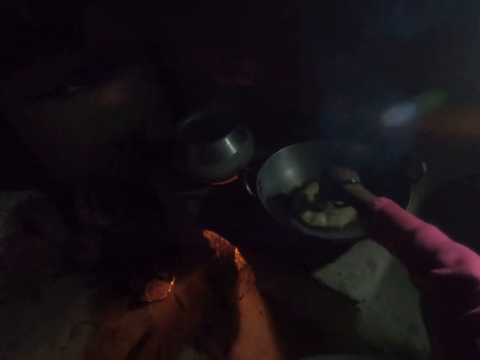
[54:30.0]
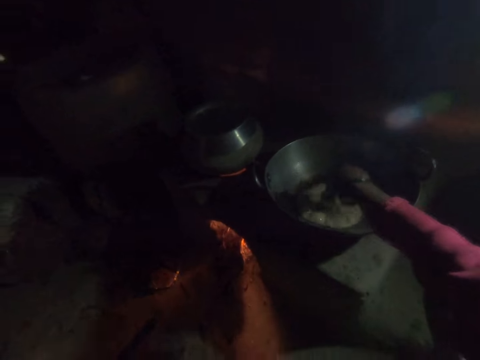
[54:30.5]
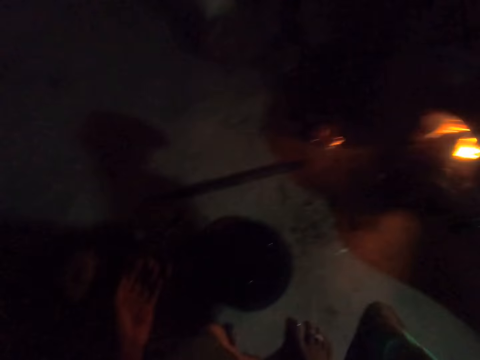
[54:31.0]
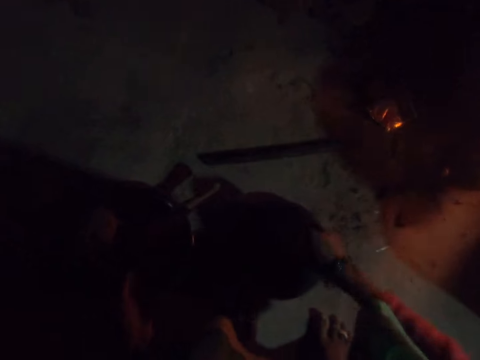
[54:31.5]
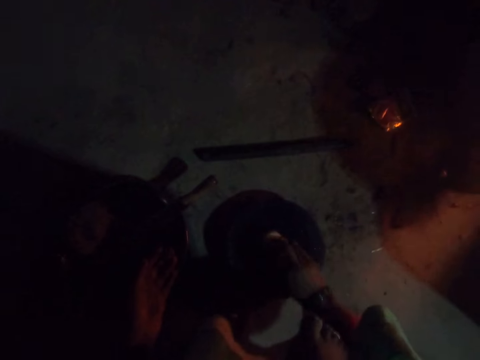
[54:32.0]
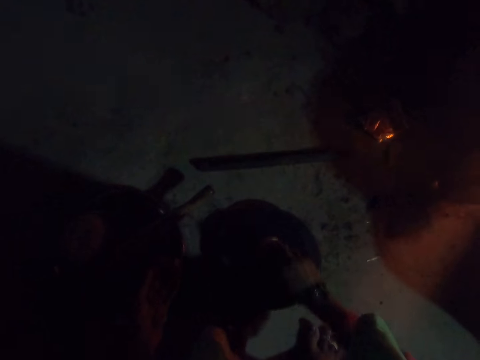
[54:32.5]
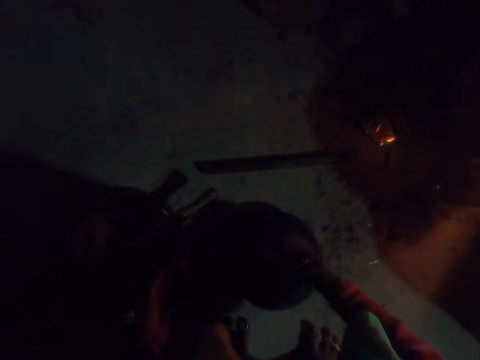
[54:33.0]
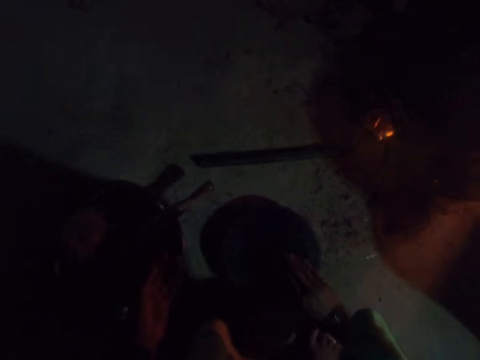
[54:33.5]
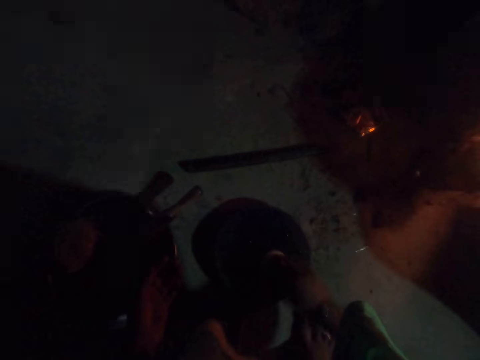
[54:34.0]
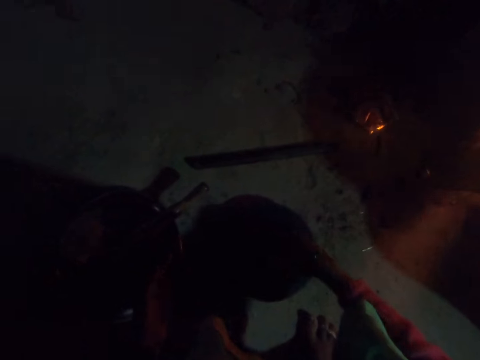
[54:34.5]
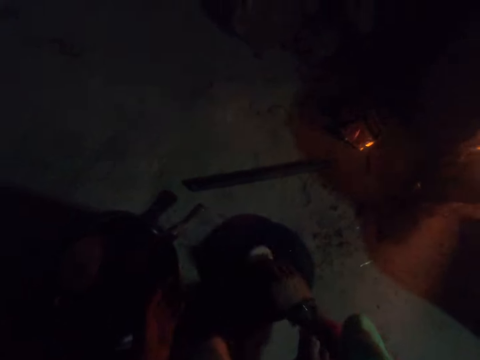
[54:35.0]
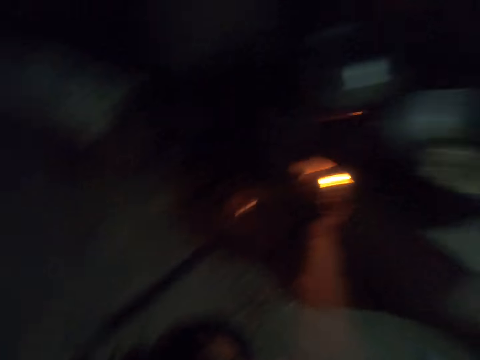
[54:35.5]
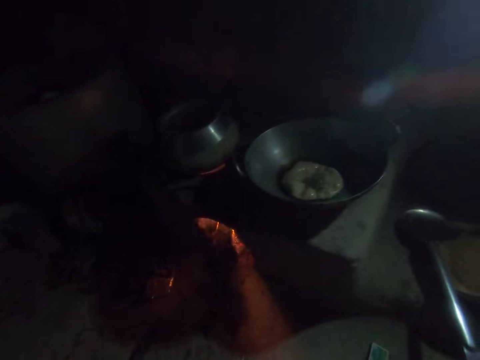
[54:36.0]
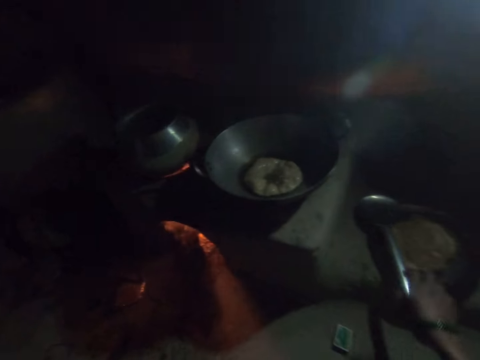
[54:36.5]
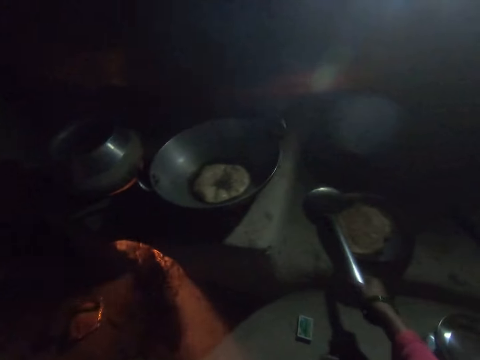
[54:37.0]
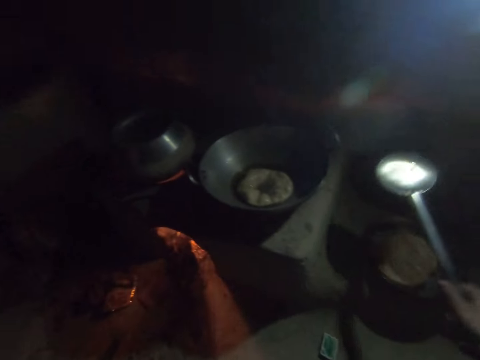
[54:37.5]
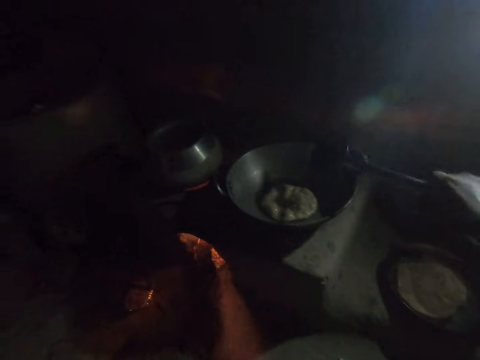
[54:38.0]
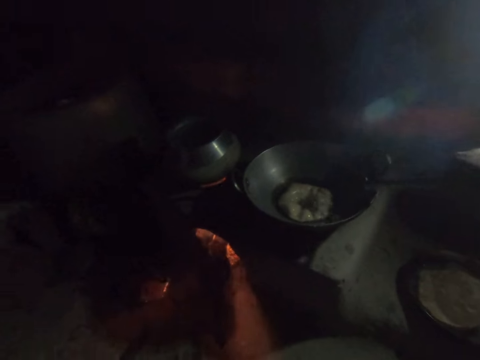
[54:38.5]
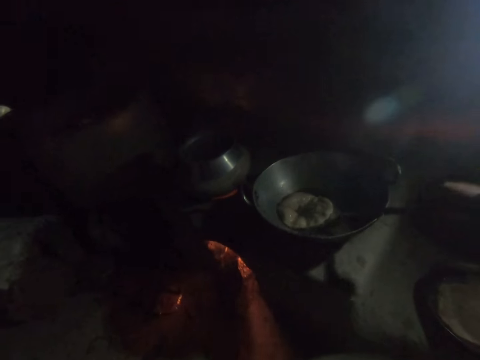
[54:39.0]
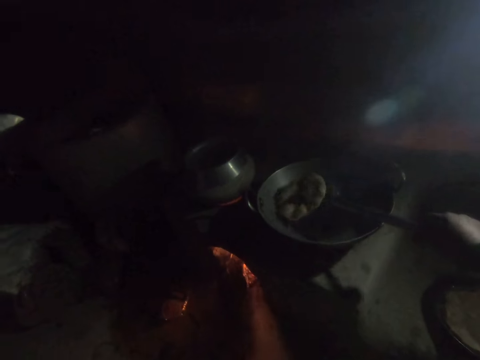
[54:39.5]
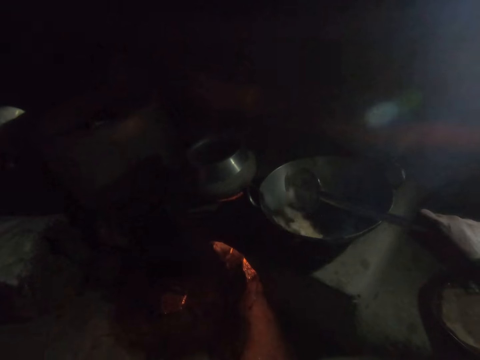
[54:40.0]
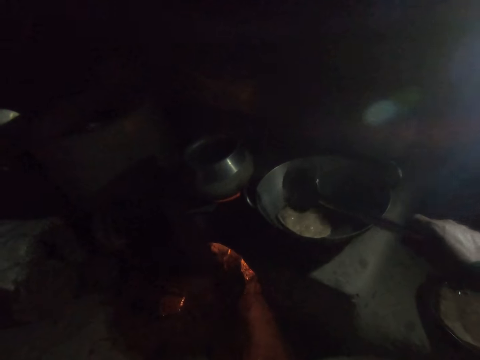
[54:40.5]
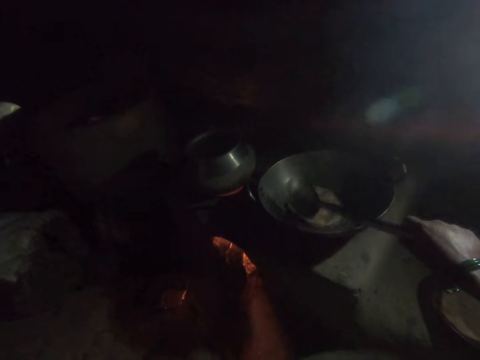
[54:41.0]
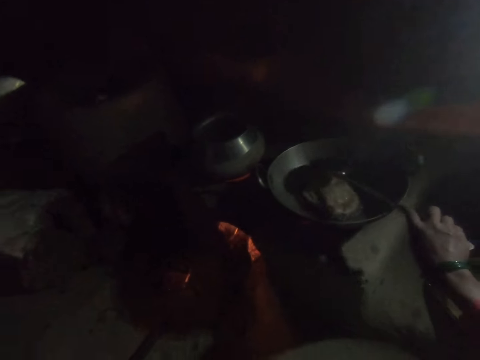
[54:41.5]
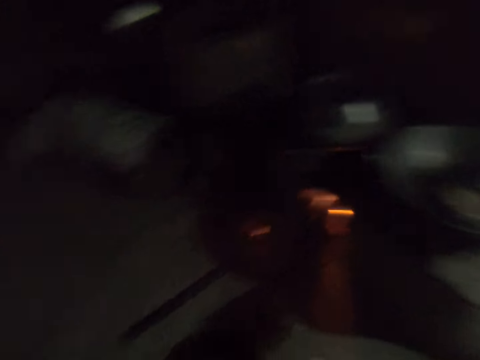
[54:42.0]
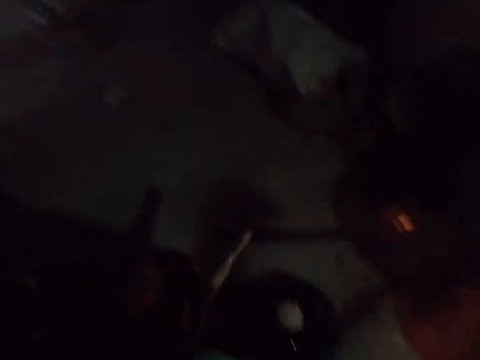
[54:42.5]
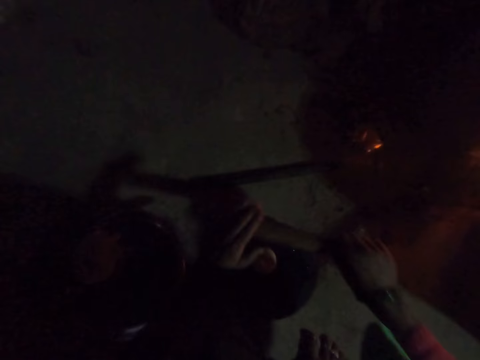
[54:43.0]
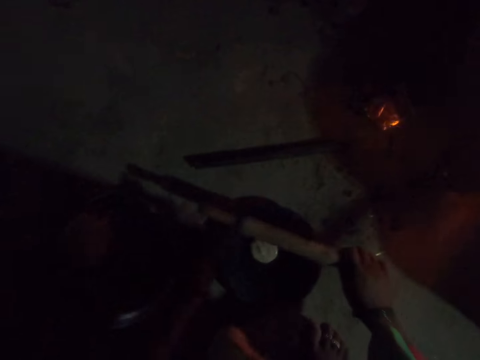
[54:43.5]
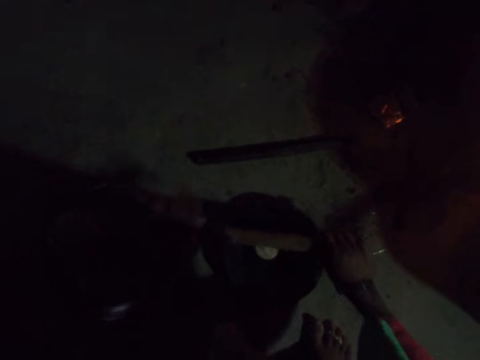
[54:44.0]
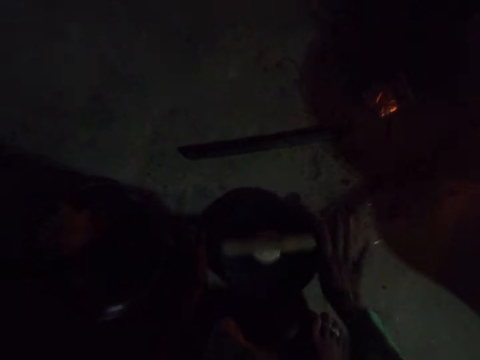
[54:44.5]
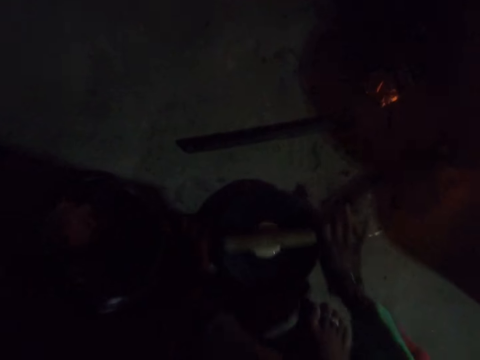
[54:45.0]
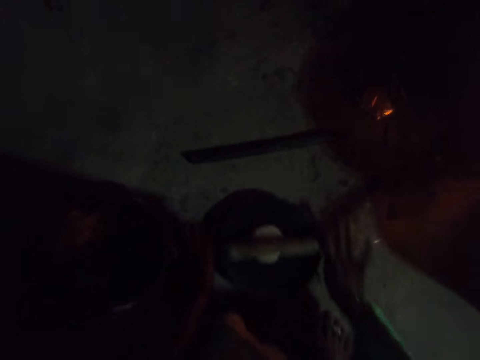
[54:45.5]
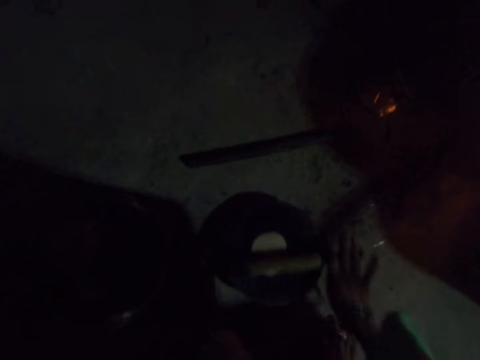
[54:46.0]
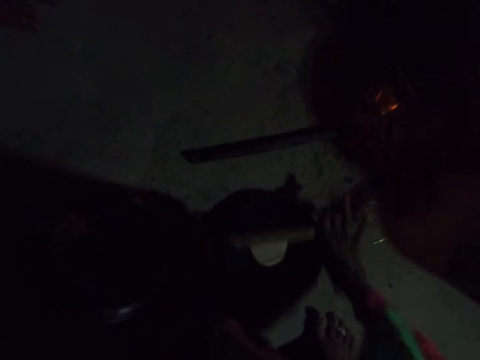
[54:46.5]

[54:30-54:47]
The camera wearer dips the dough in the cooking oil. They put the dough on the chapati board. They squeeze the dough. They turn the dough on the chapati board. They pick up a draining spoon. They lift the draining spoon and dip the draining spoon in the cooking oil. They turn the deep fried pouch bread from the cooking oil. They move the deep fried pouch bread side by side. They pick up a roller. They tap on the dough. They put the rolling pin on top of the dough. They roll the dough.

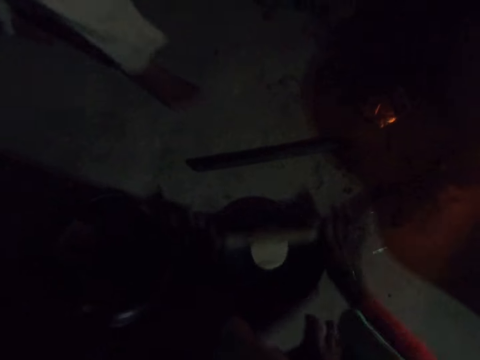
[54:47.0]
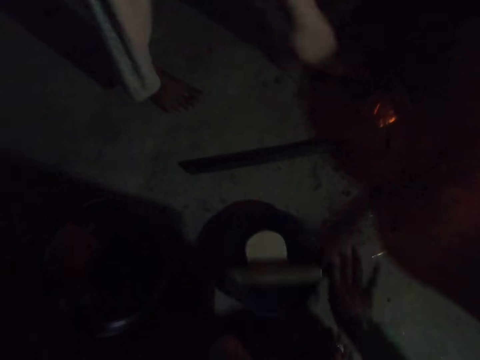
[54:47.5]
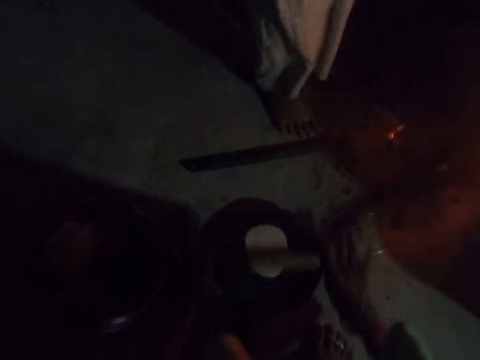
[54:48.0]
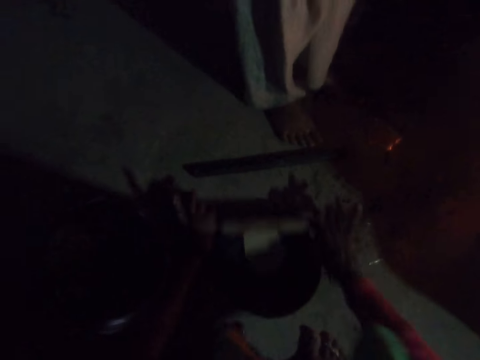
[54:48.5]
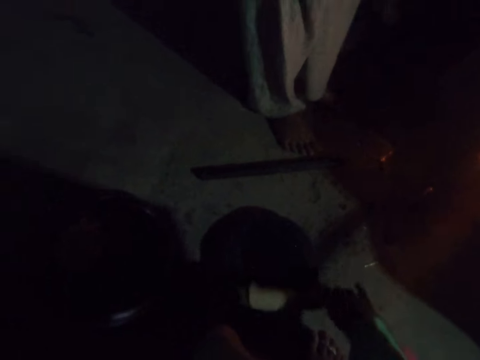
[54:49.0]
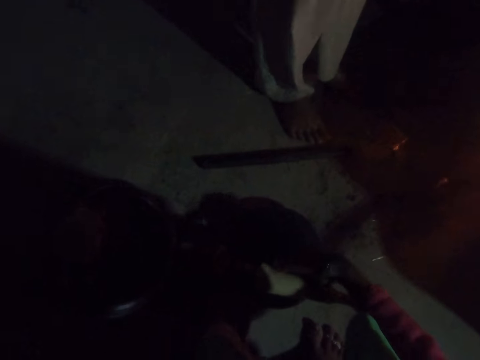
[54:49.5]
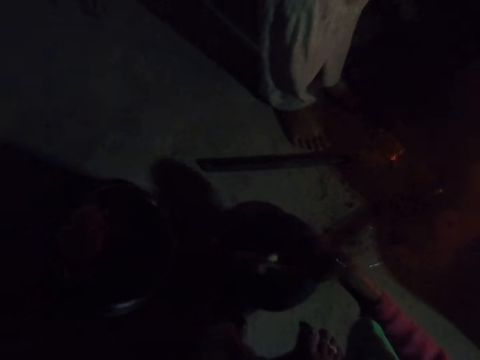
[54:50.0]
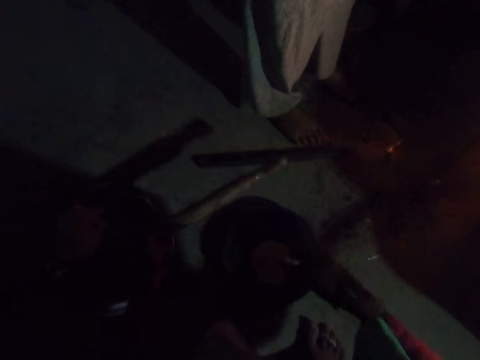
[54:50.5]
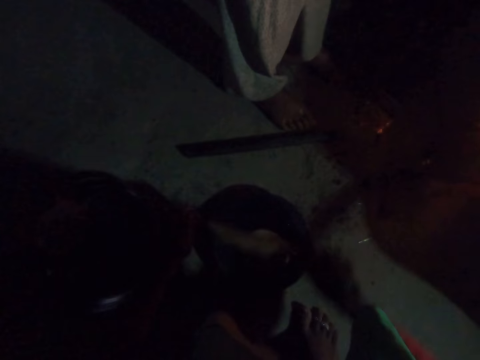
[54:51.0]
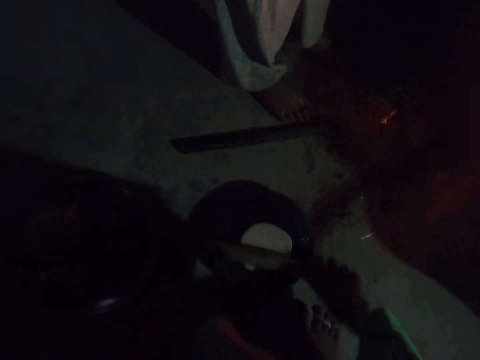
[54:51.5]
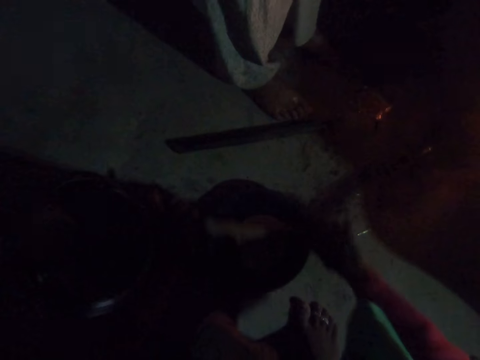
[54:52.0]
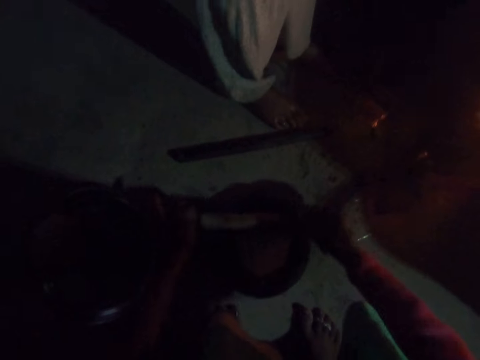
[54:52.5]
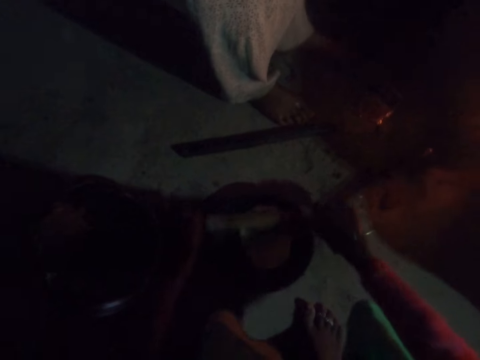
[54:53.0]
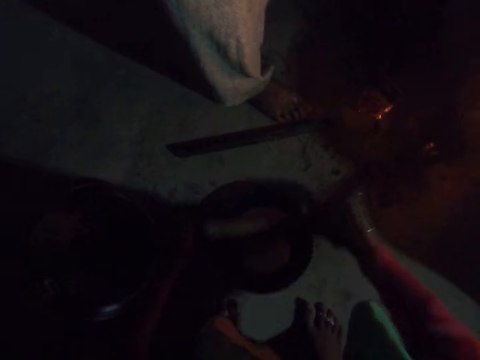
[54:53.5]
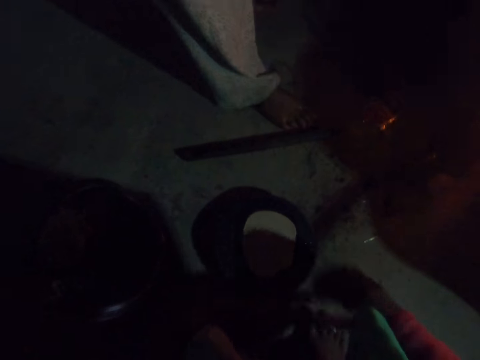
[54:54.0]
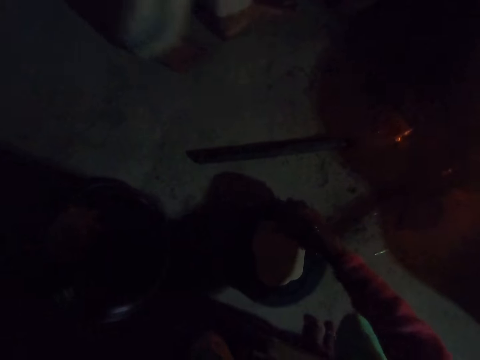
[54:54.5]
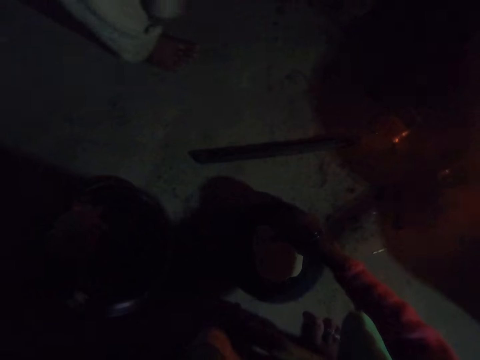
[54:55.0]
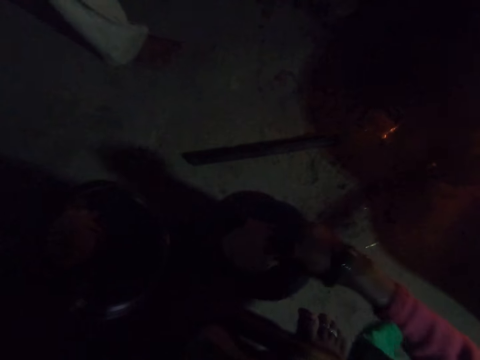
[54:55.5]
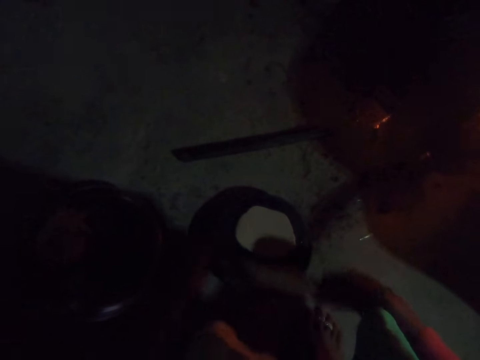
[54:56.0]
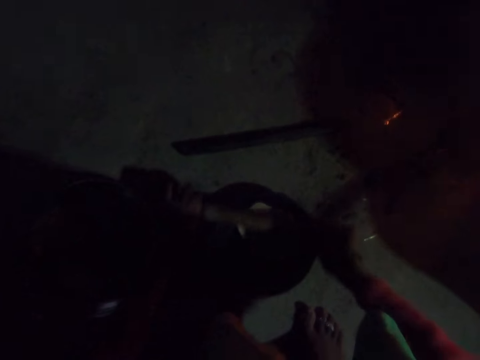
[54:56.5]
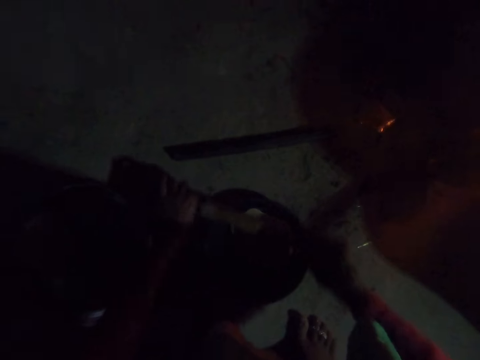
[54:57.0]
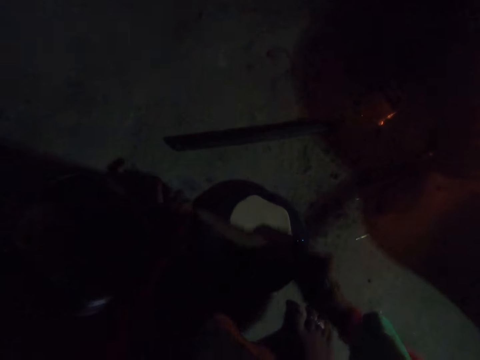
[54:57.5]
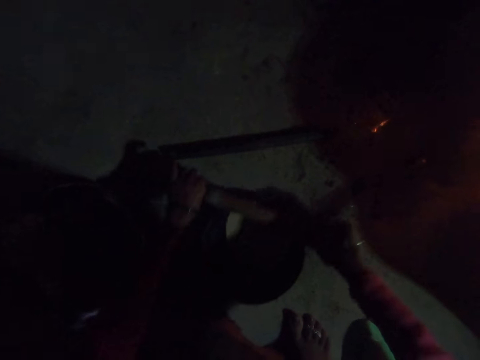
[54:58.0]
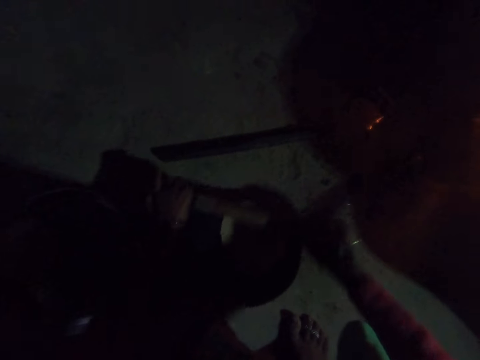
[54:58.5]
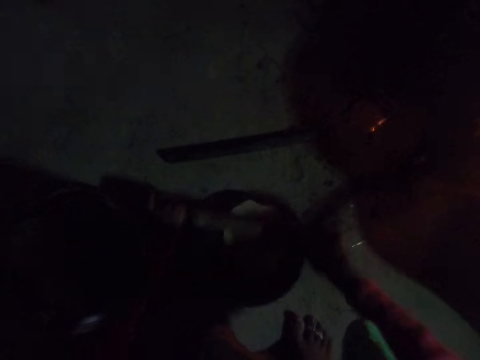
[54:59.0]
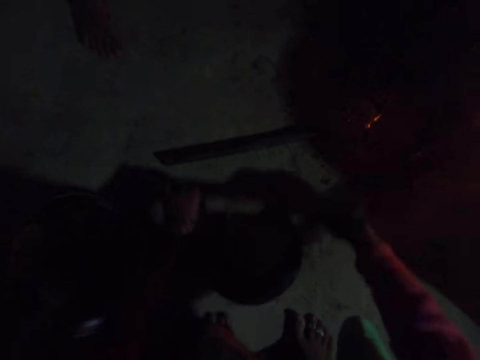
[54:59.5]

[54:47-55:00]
A woman walks in the kitchen. The camera wearer holds the dough. They remove the flour from the roller. They put the dough on the board. They roll the dough. The woman walks out of the kitchen. The camera wearer holds the dough. They turn the dough on a chapati board. They roll the dough.
